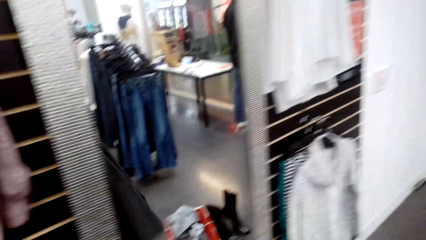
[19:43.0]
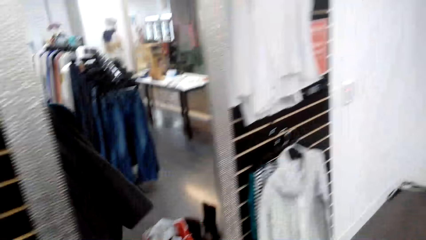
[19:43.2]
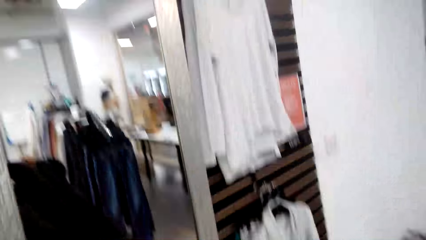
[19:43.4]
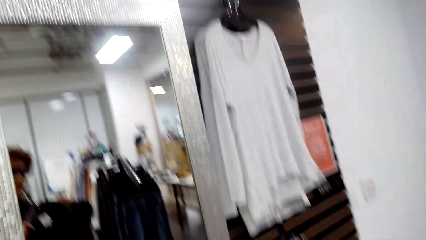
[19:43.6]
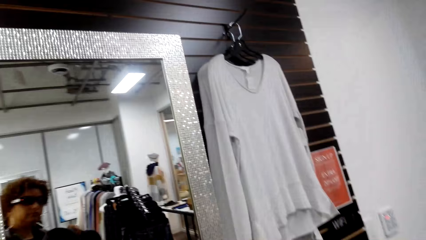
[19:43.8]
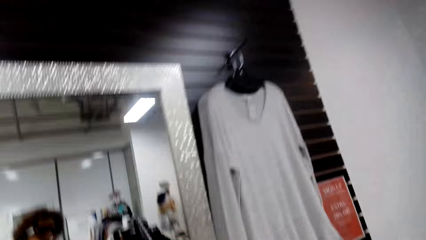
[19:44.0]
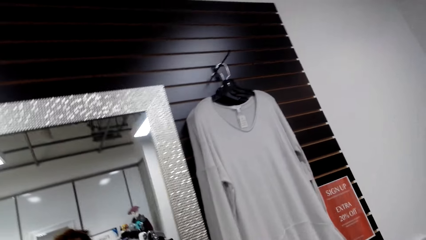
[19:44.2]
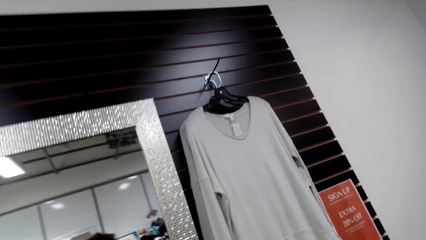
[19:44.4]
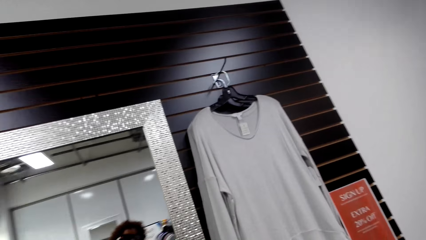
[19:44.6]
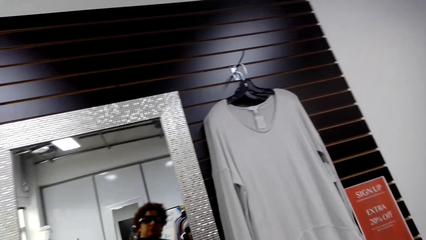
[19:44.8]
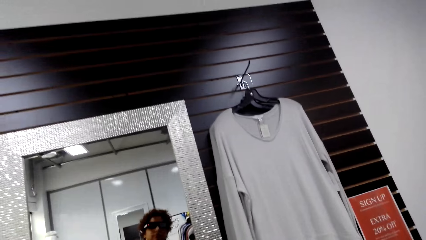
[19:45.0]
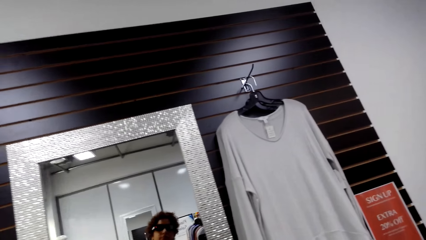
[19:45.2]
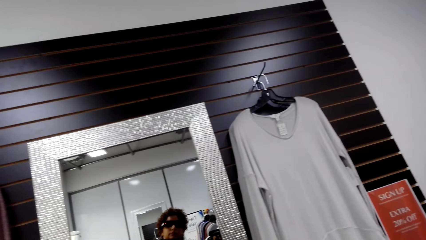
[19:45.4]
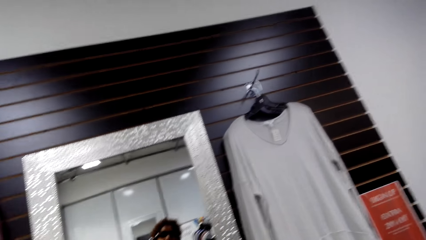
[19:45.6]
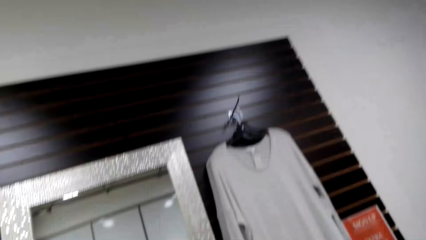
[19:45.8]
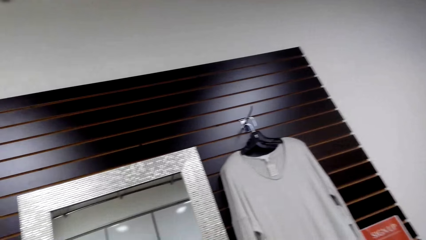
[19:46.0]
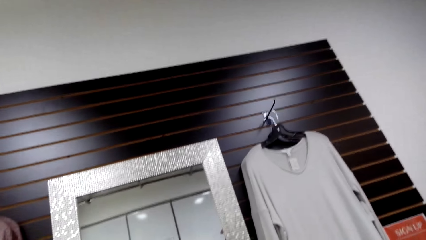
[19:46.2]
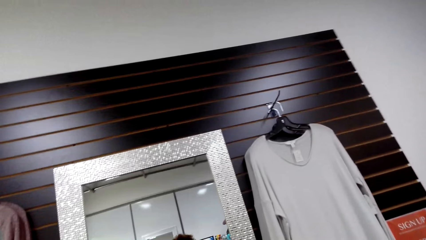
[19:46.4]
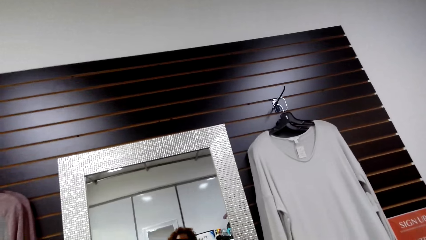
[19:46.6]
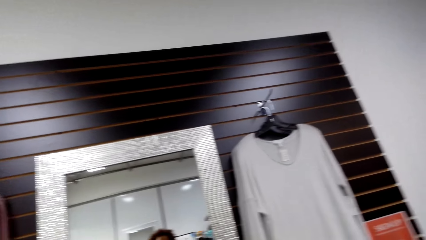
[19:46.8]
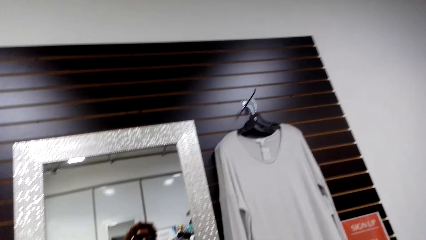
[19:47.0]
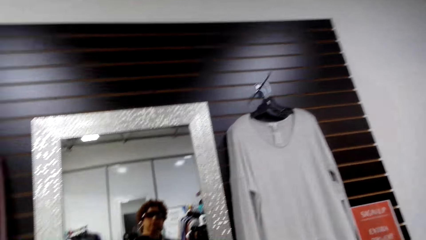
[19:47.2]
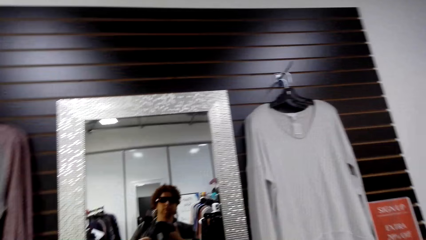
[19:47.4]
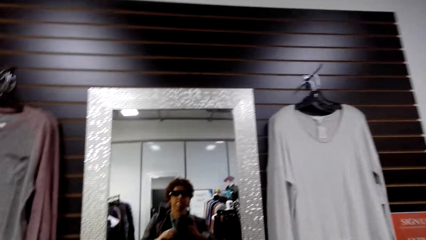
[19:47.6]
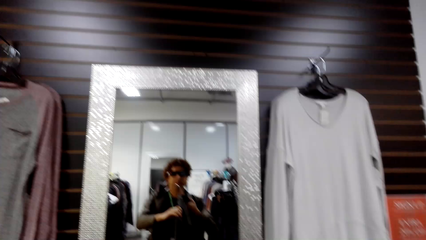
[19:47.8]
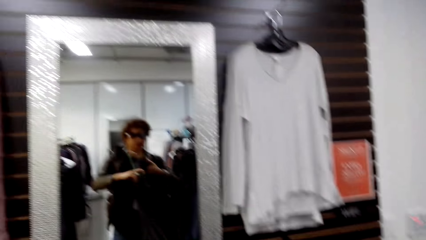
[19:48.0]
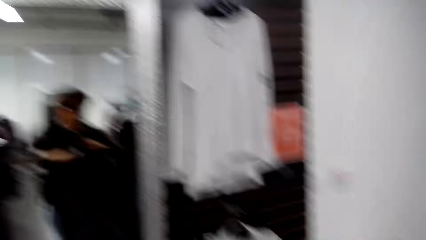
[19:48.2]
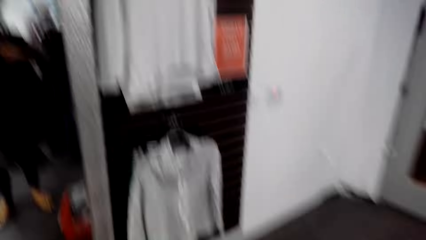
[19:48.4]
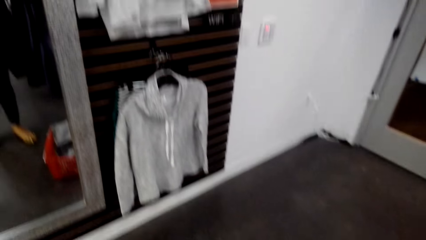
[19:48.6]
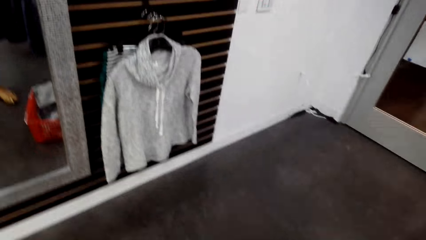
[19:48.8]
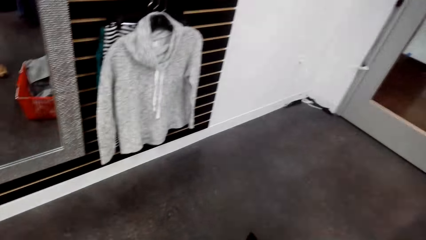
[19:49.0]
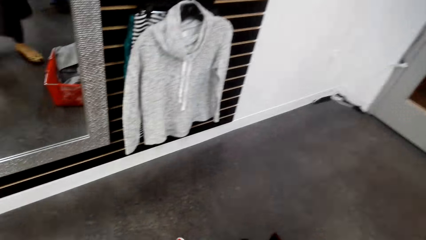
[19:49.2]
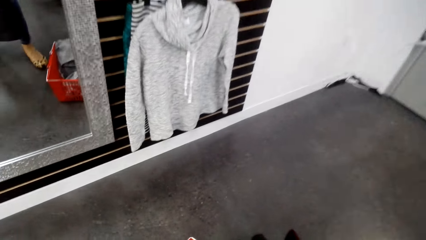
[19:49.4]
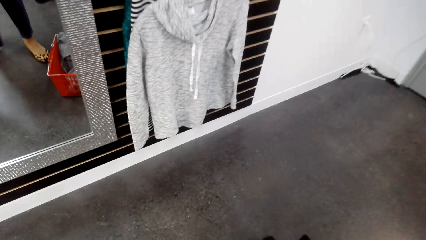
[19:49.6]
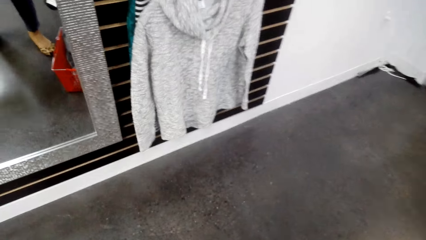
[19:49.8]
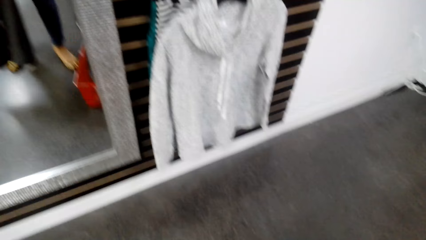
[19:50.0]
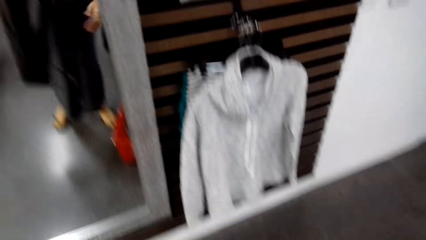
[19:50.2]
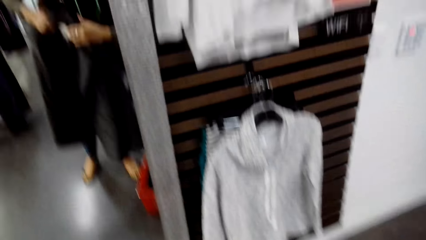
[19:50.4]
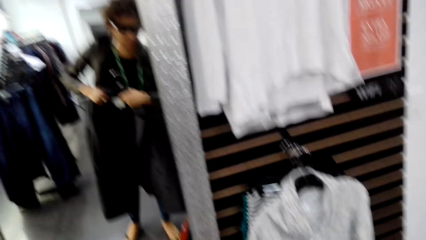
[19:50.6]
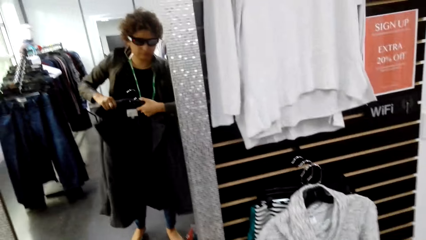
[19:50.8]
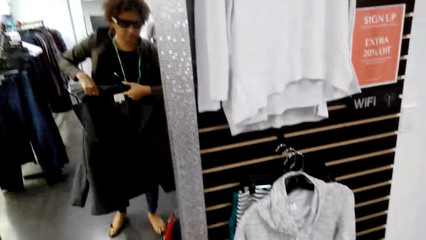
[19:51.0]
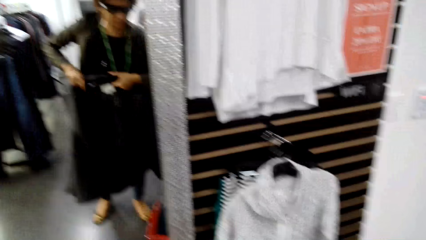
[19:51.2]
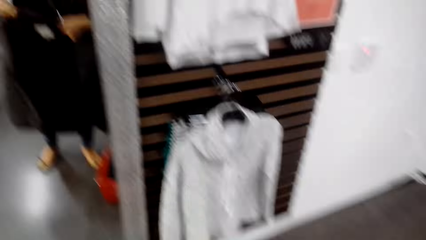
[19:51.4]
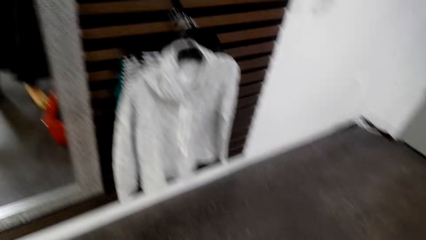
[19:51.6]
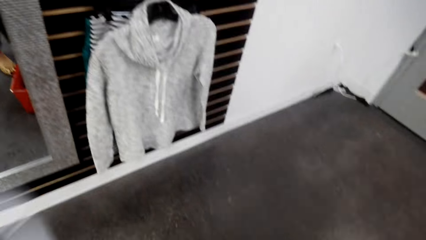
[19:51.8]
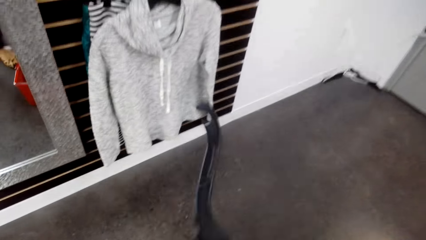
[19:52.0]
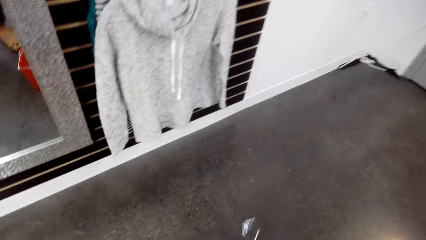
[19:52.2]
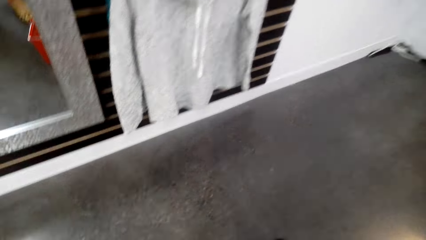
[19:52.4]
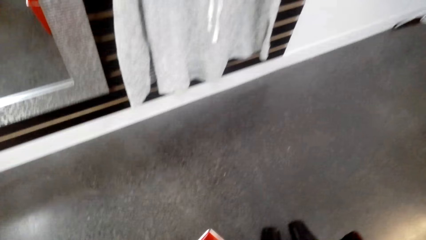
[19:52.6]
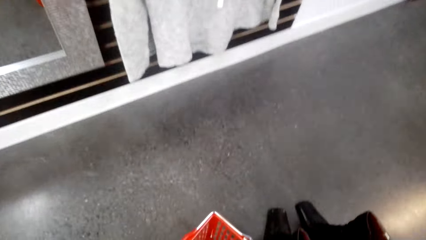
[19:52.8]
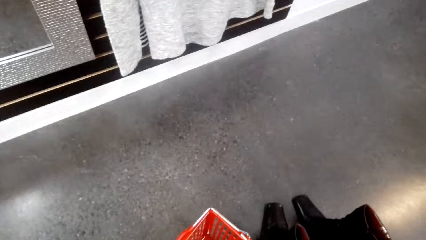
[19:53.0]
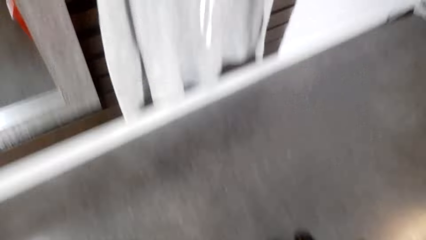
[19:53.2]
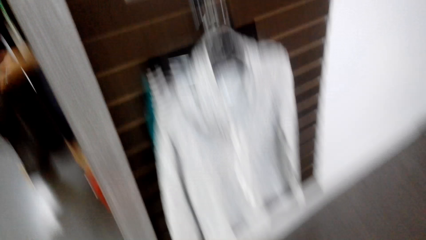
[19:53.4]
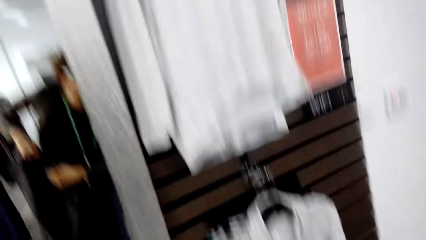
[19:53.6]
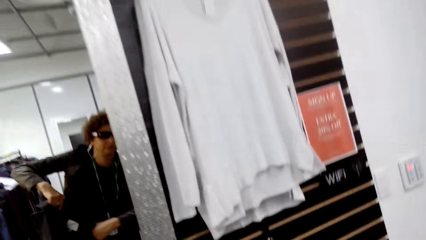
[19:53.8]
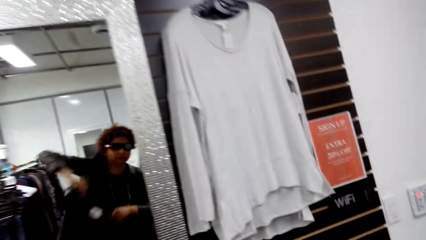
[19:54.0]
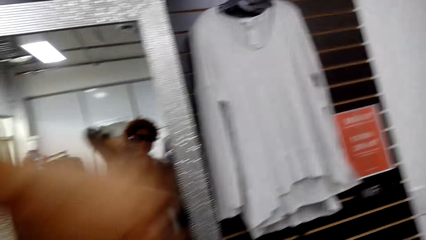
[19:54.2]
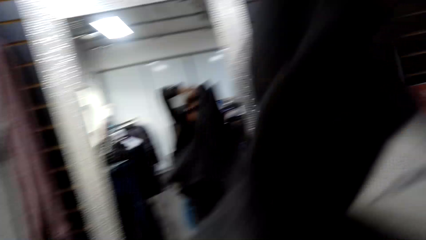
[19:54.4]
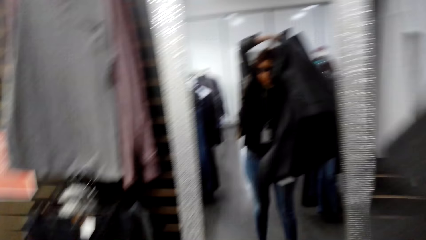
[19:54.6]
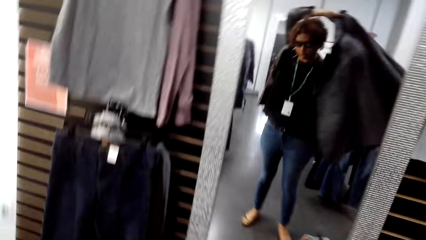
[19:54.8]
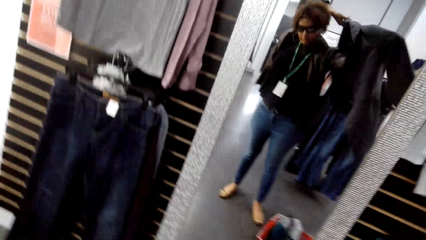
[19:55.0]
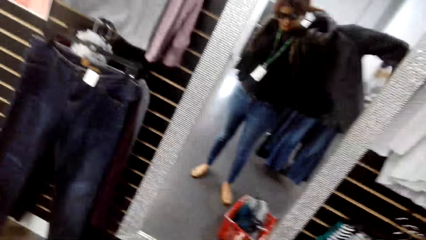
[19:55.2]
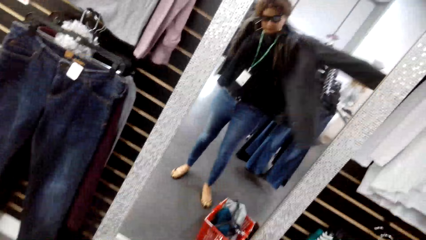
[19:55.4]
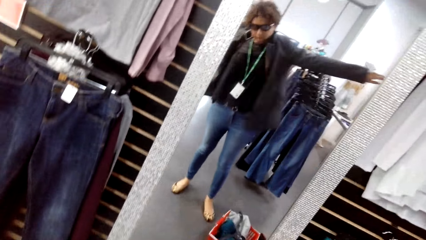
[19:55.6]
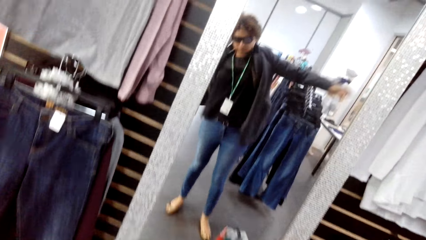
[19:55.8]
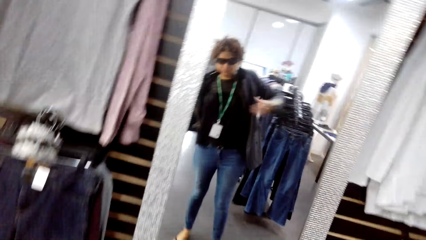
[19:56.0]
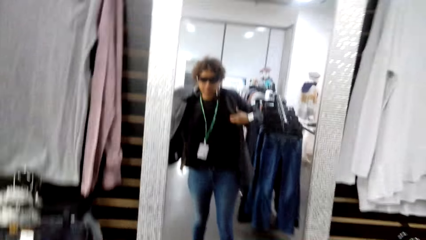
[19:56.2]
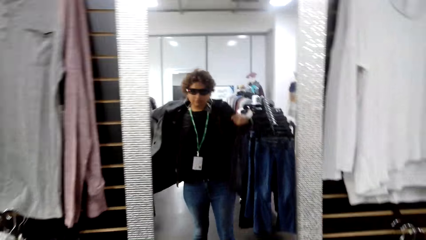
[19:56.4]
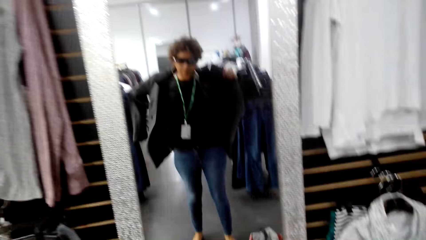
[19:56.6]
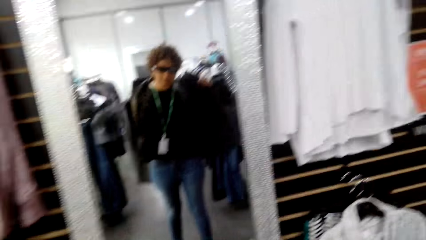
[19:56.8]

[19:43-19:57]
The camera wearer returns the cloth on the cloth line. They look at the cloth on the mirror. They put some clothes in the trolley. They put on a coat in the store.

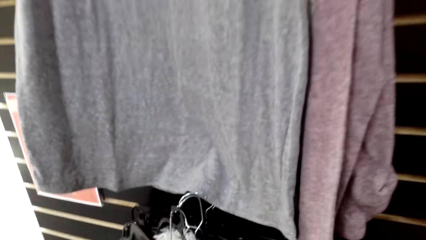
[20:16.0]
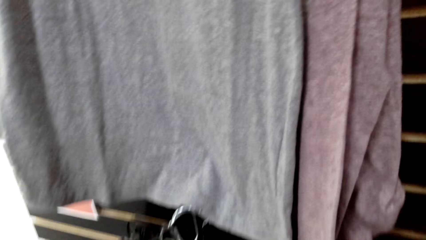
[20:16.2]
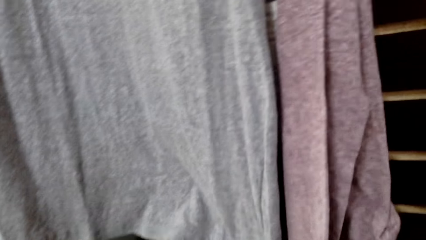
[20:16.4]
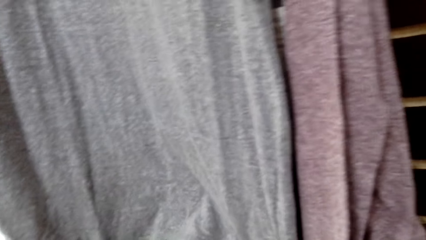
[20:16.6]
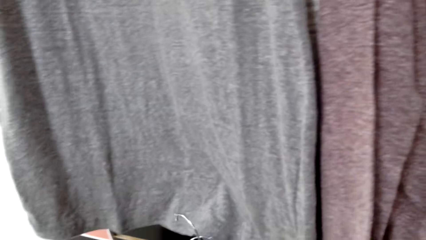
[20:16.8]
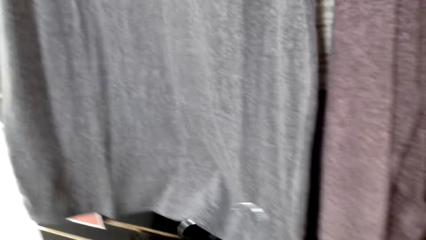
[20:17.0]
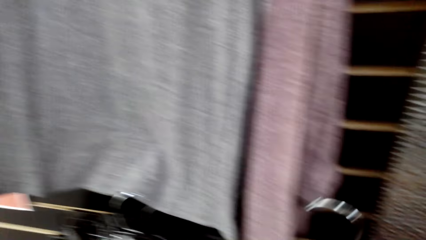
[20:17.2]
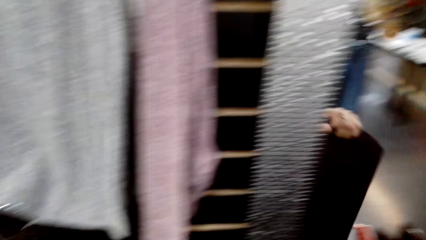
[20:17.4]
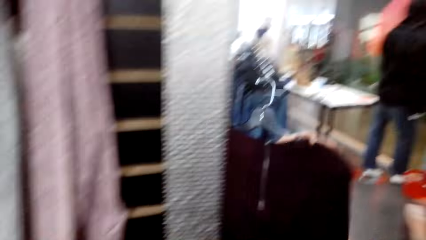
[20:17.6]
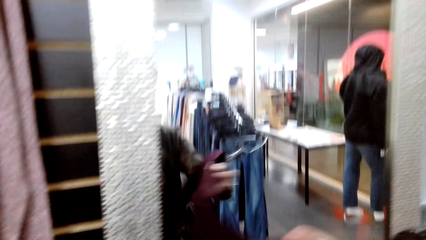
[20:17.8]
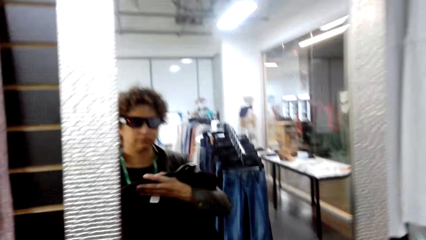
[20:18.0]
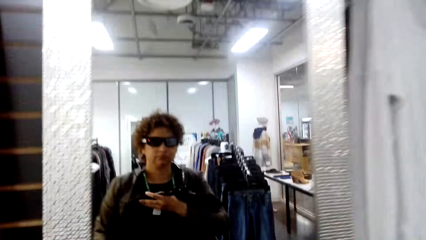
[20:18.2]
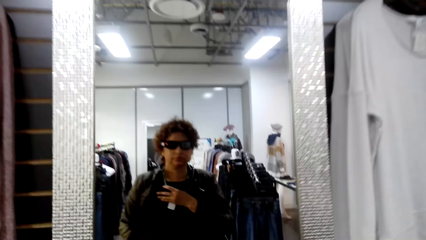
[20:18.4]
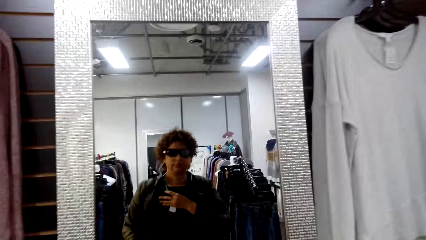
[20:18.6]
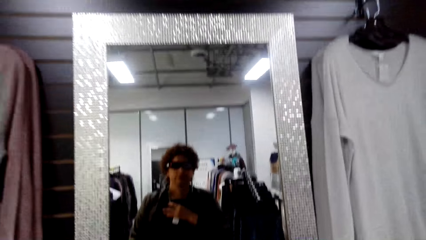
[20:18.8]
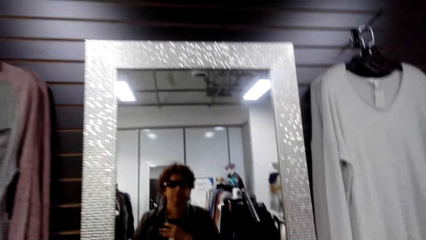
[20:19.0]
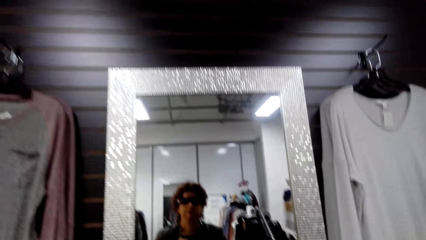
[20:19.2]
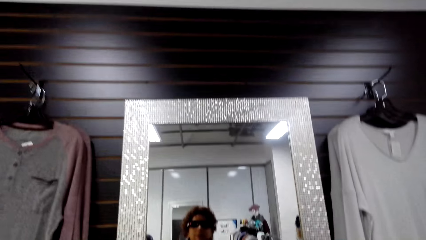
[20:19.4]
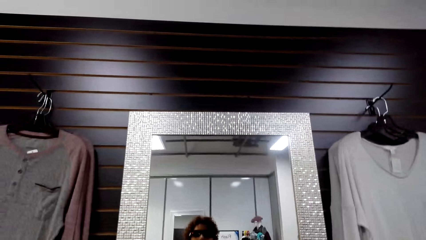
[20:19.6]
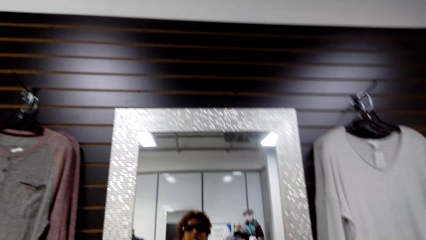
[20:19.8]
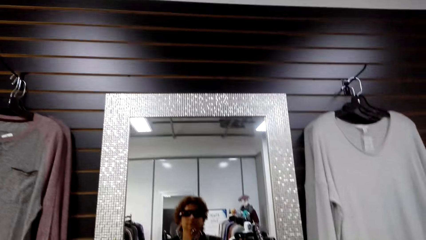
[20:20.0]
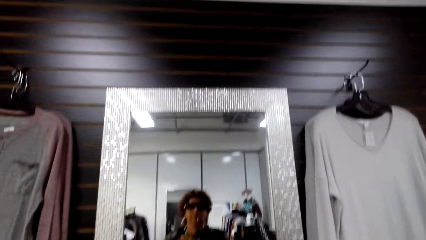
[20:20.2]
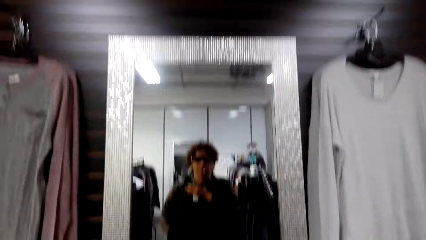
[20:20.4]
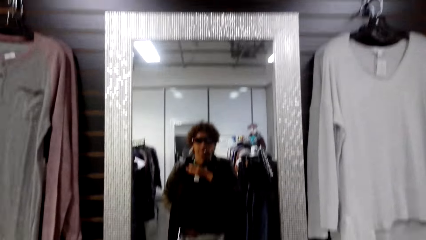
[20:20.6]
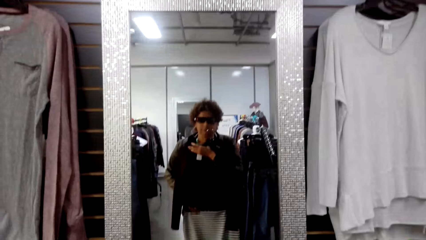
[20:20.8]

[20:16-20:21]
The camera wearer picks another cloth from the cloth line. They look at the cloth on the mirror.
